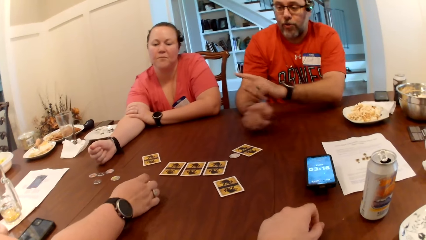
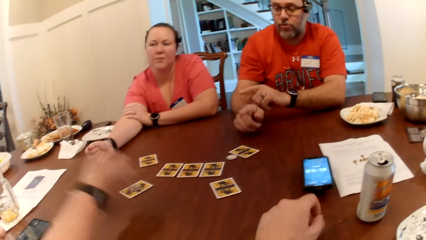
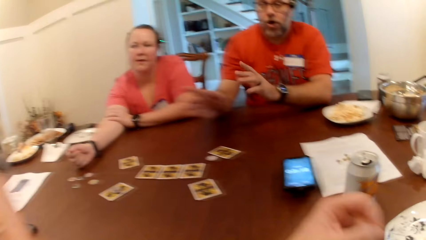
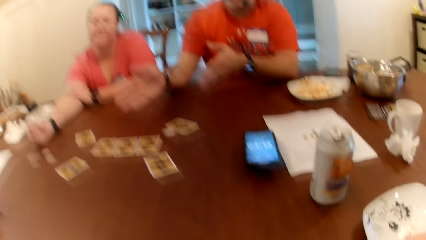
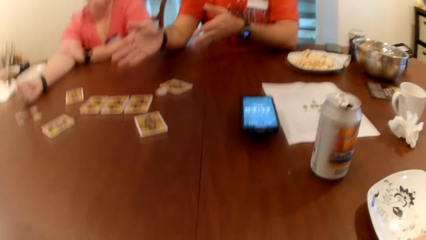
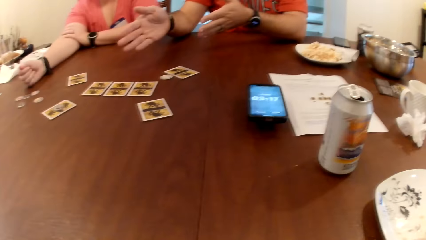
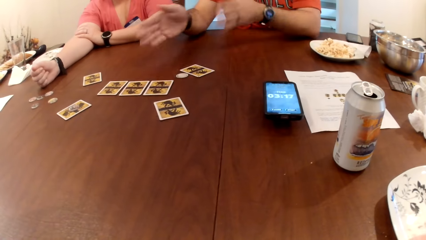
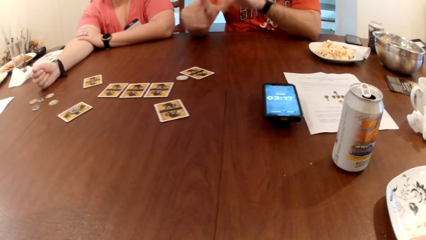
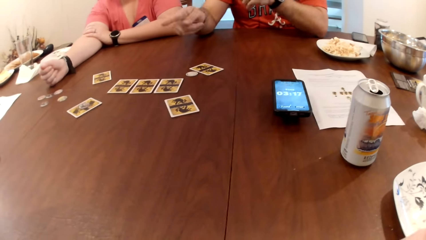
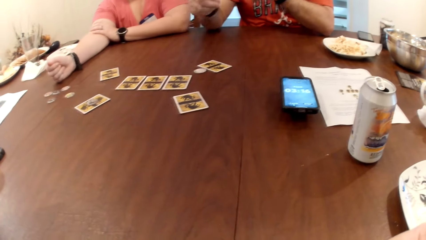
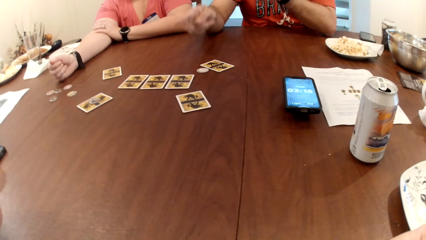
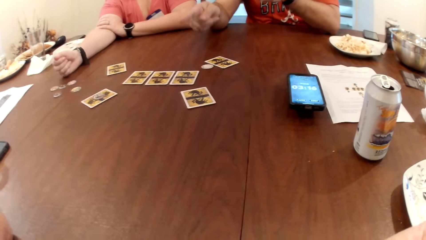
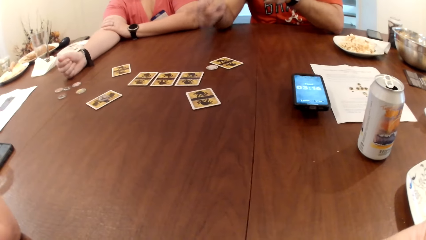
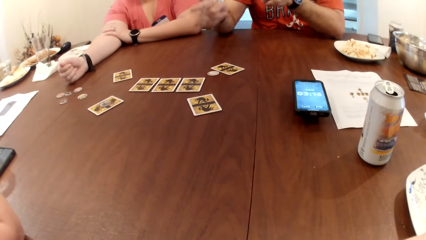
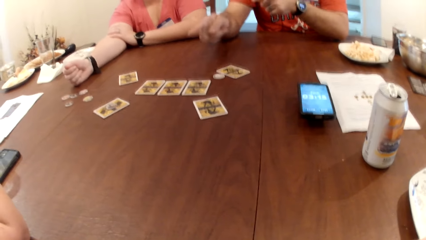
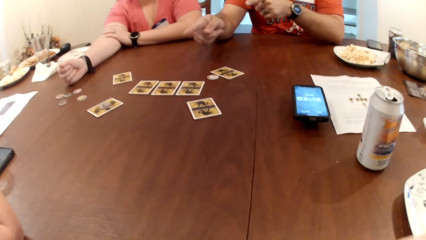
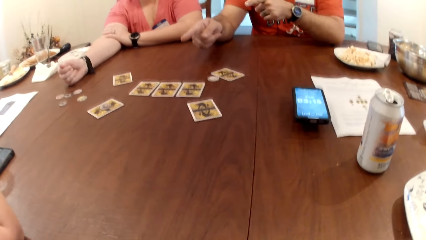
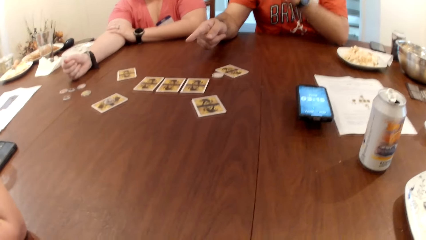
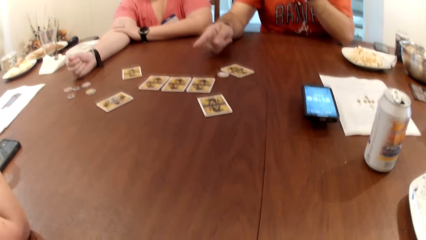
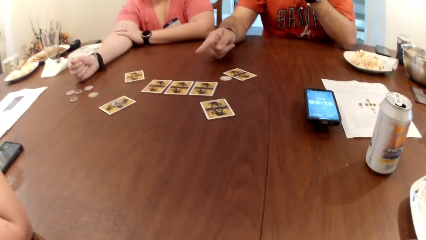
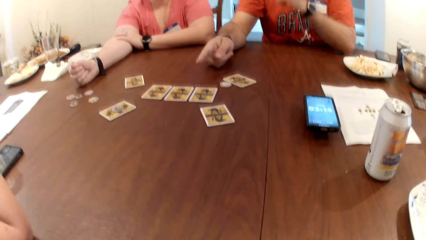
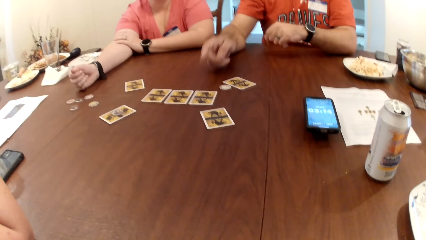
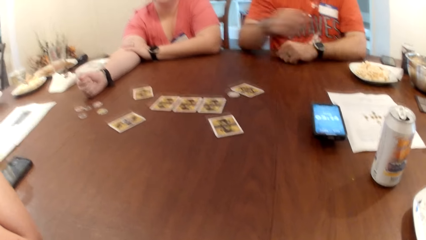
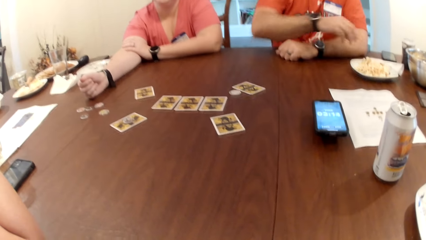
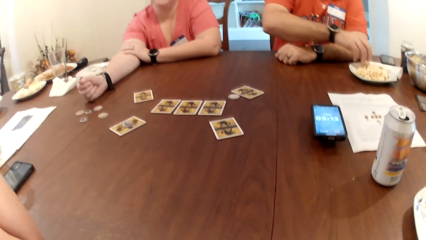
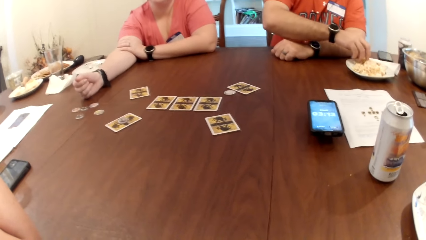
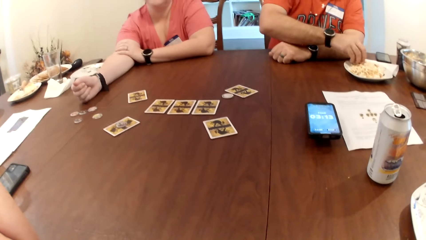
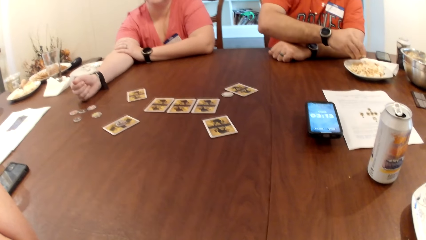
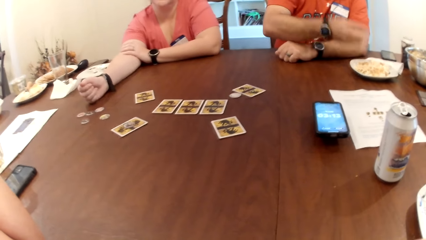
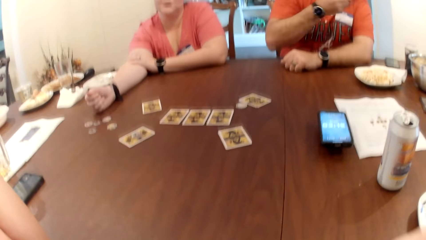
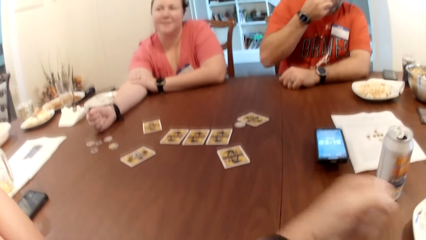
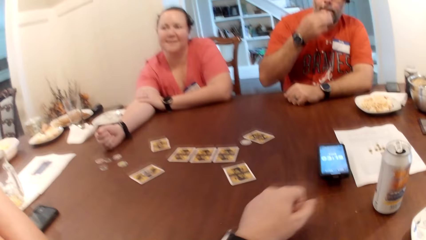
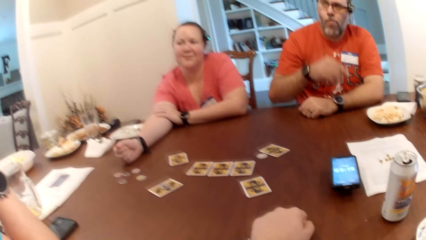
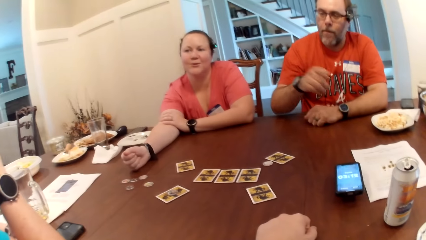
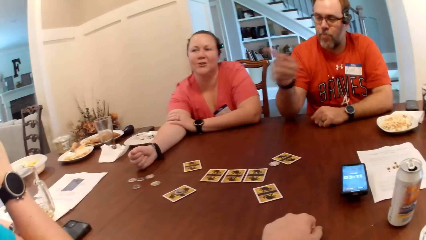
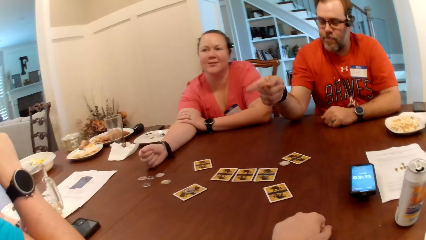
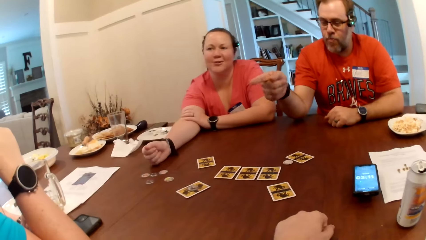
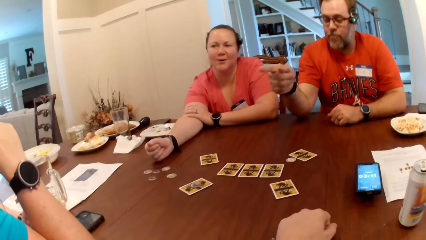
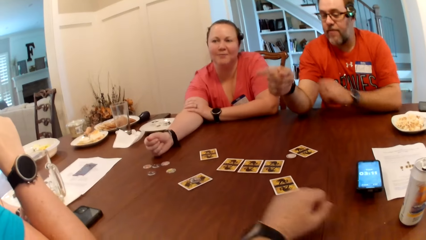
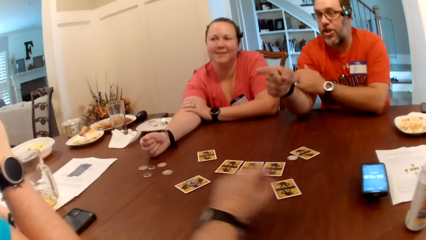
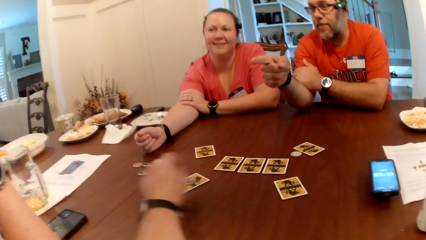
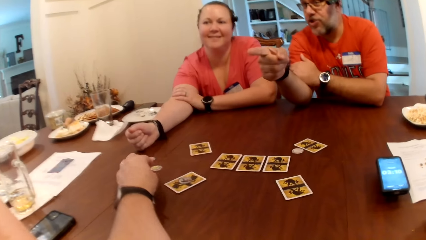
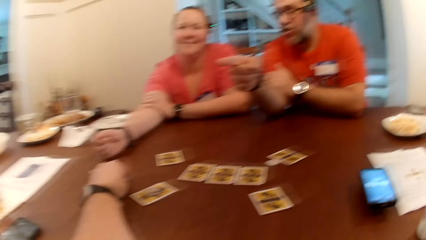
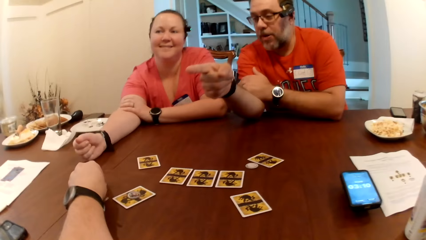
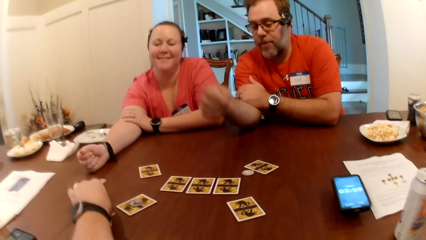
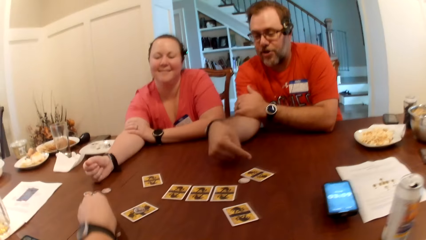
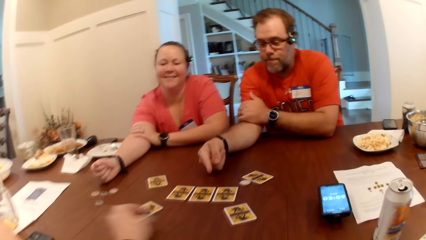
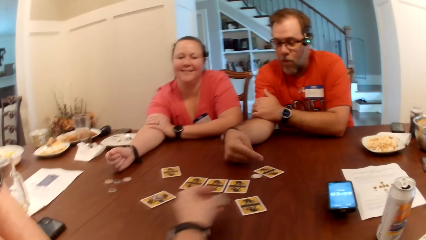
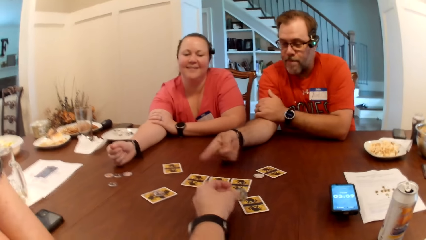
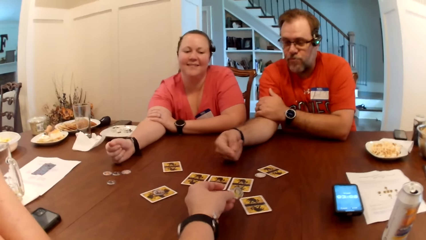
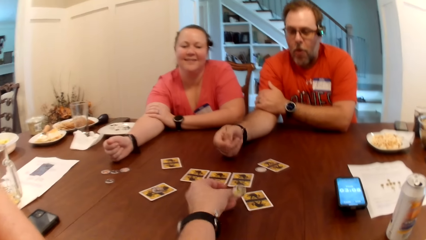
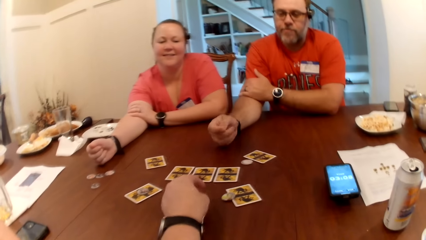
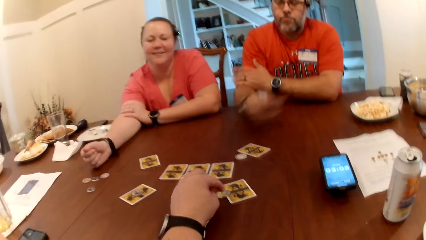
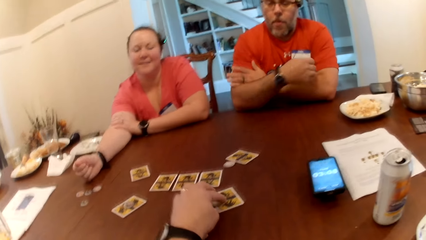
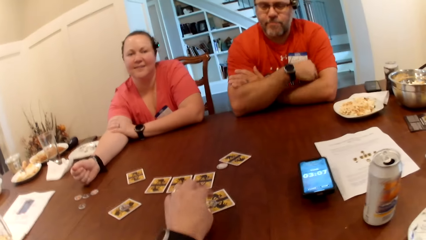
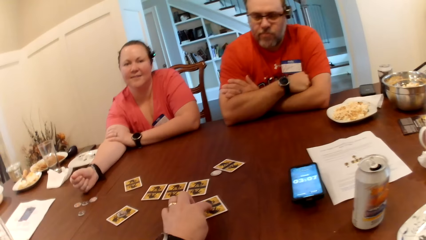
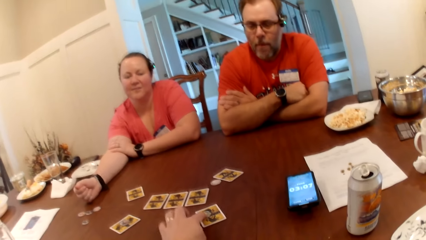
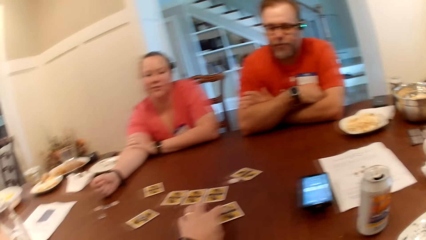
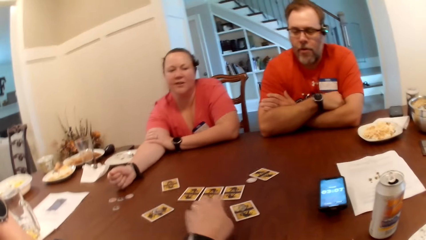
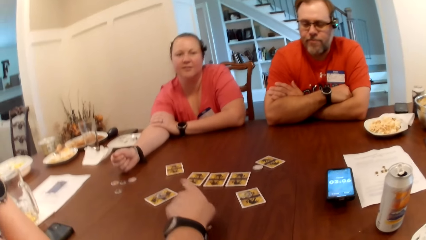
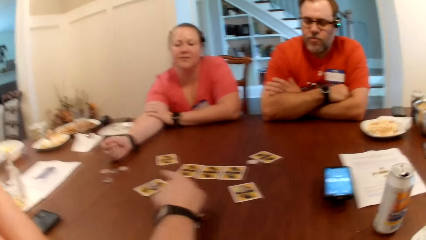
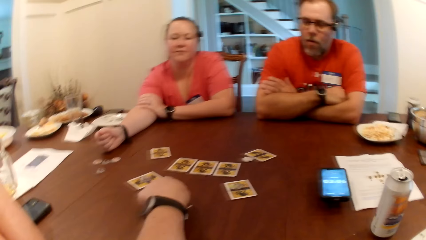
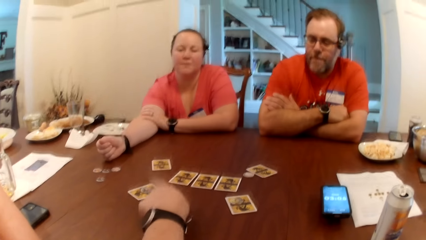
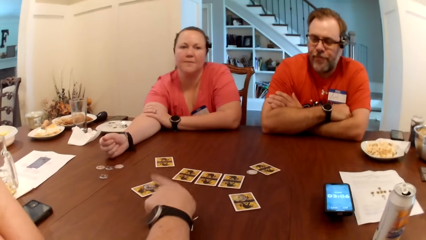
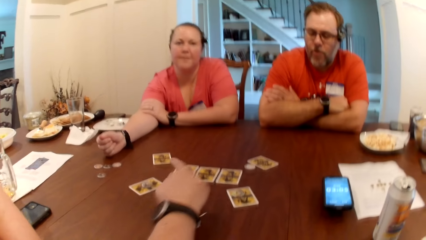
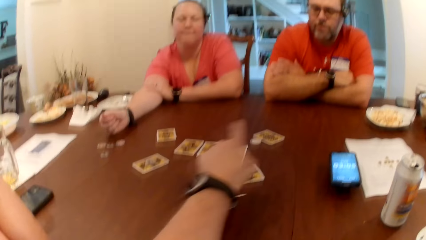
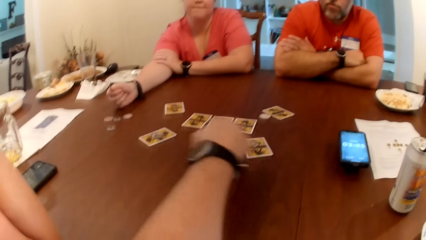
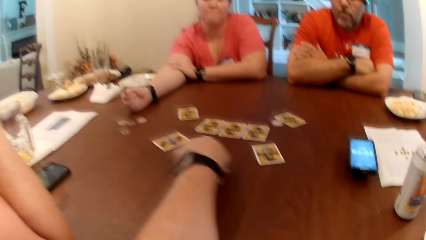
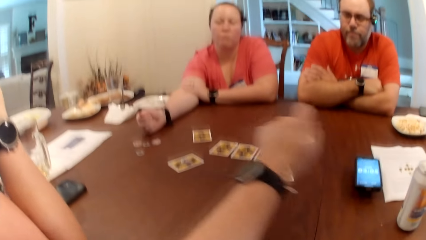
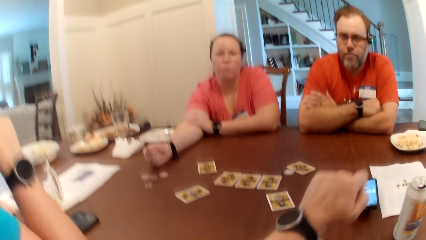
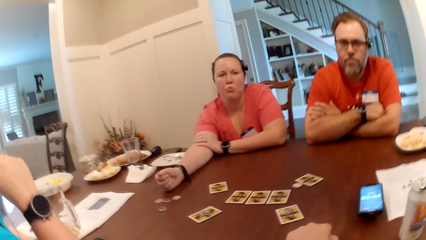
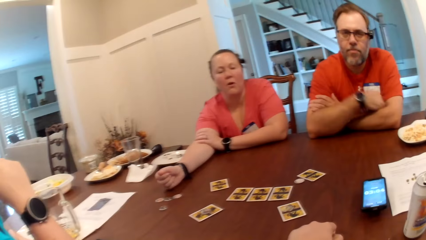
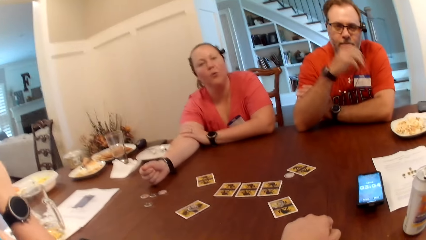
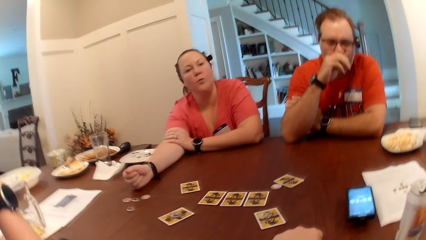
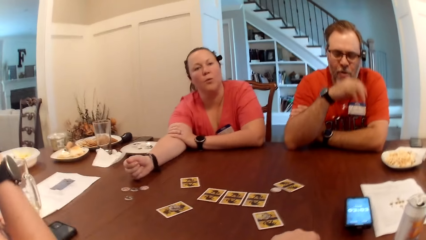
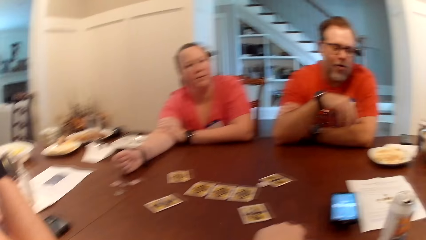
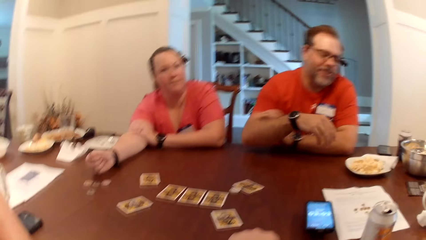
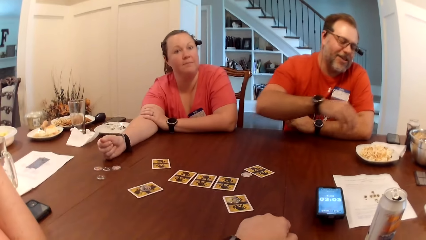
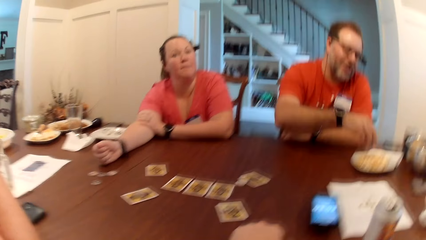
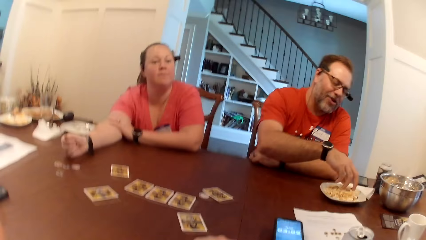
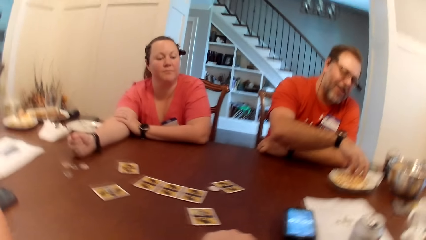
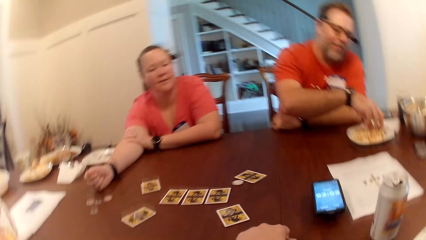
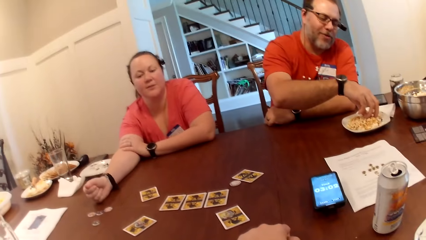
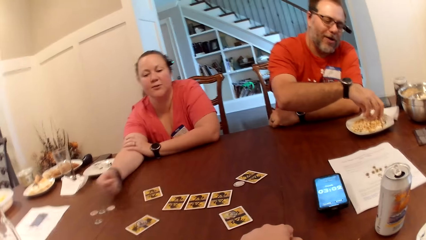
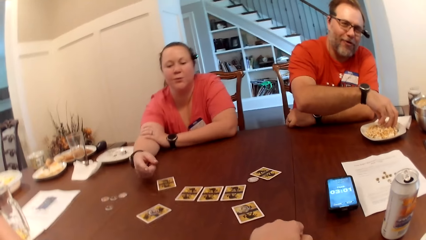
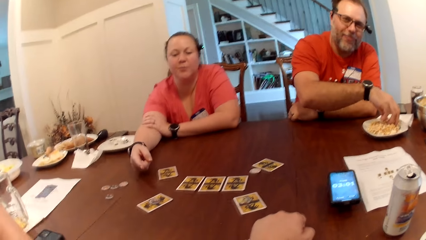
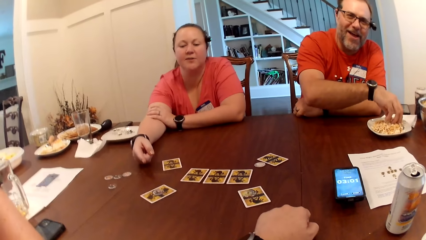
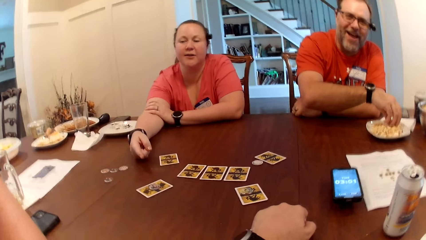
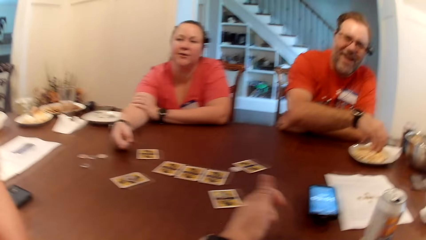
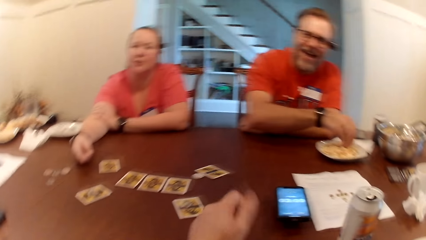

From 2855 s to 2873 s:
The man picks popcorn from the plate on the table with his right hand. The man eats the popcorn in his right hand. The man converses. The camera wearer picks a token from the table with his left hand. He drops the token on the table with his left hand. He moves the poker chip onto the card with his left hand. He converses. The man touches his nose with his right hand. The man picks a snack. A woman interacts with another woman.
